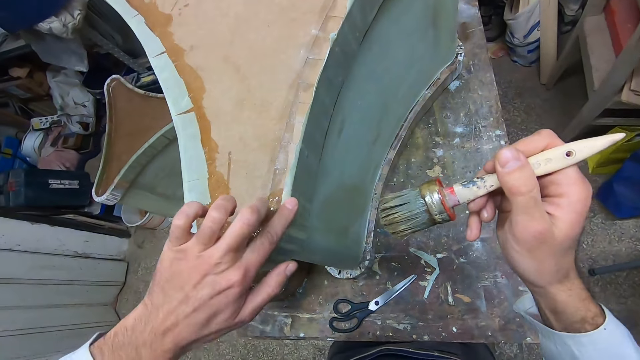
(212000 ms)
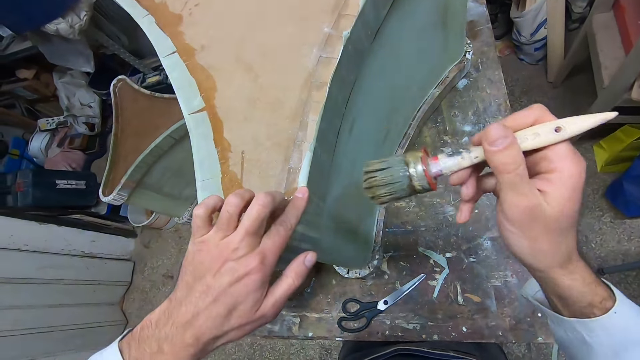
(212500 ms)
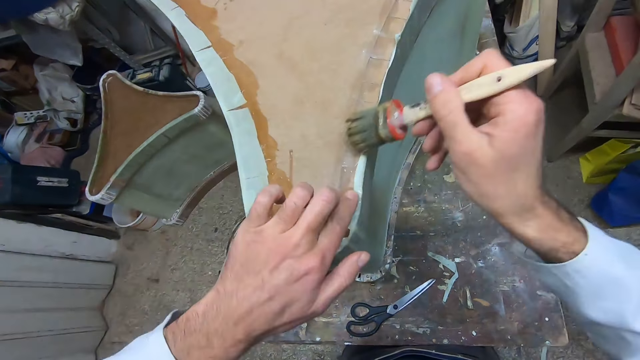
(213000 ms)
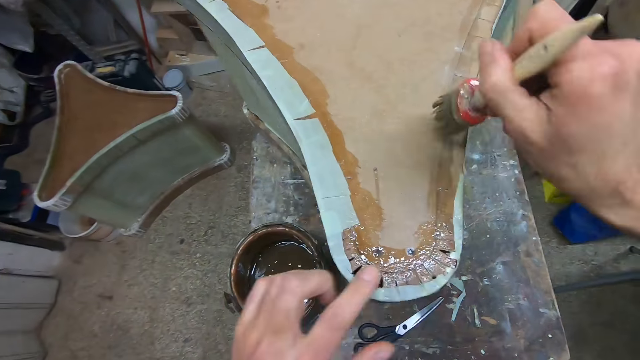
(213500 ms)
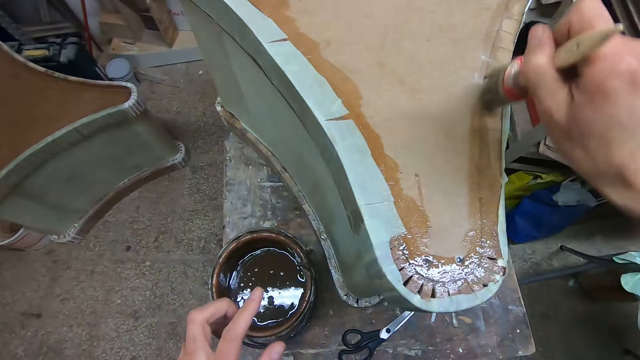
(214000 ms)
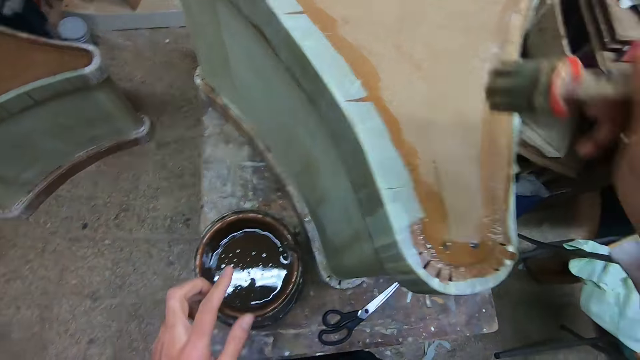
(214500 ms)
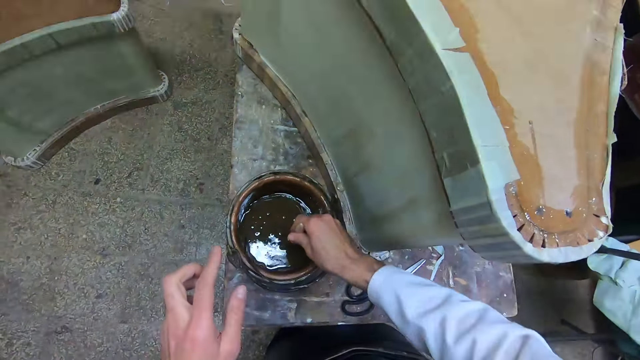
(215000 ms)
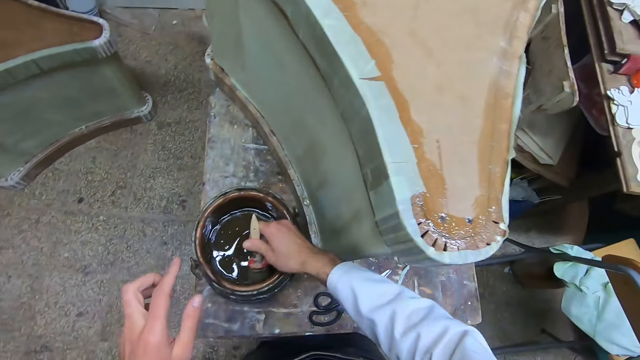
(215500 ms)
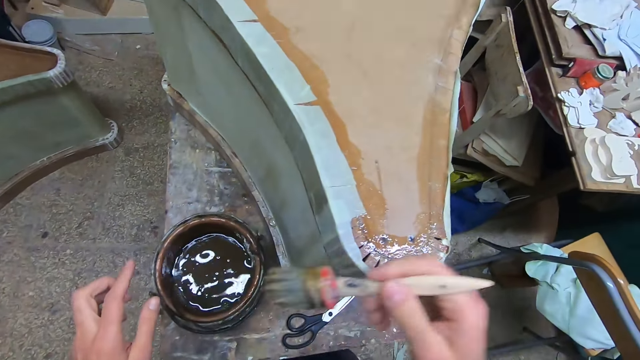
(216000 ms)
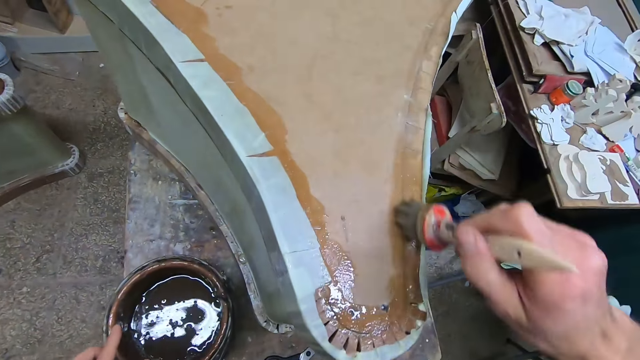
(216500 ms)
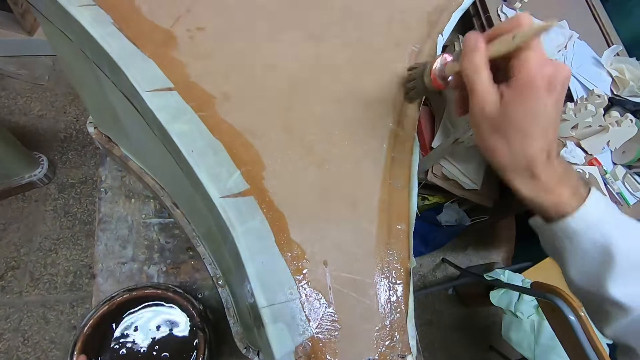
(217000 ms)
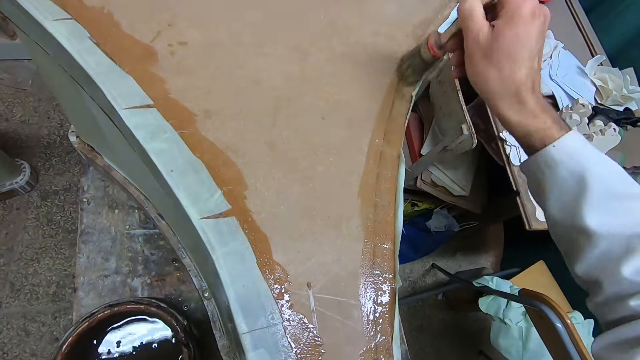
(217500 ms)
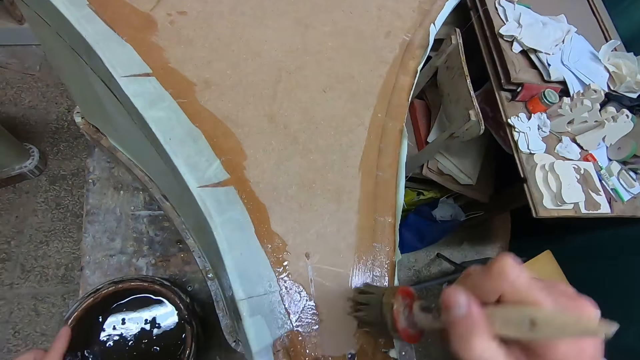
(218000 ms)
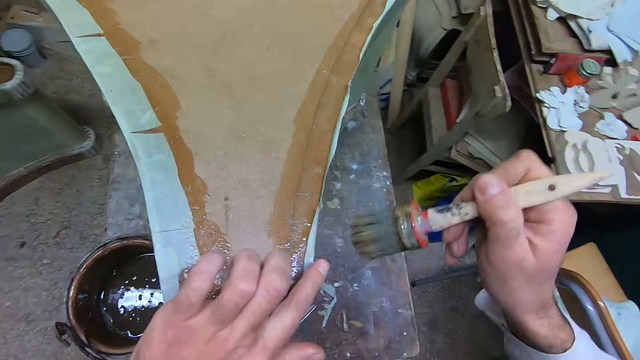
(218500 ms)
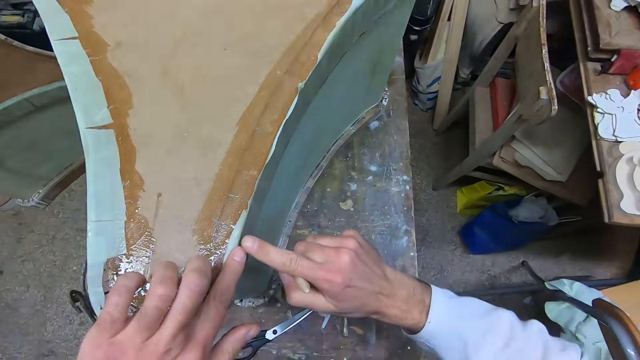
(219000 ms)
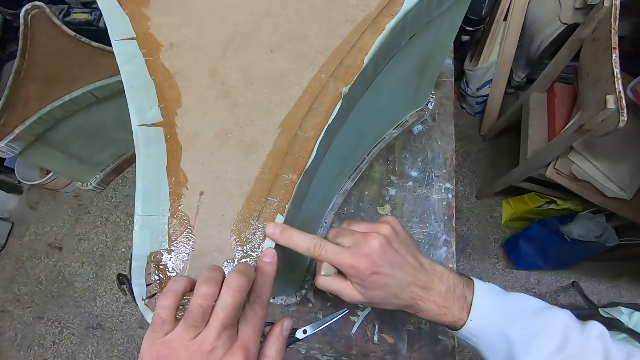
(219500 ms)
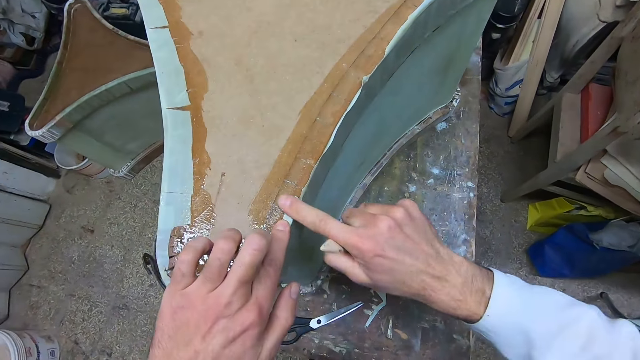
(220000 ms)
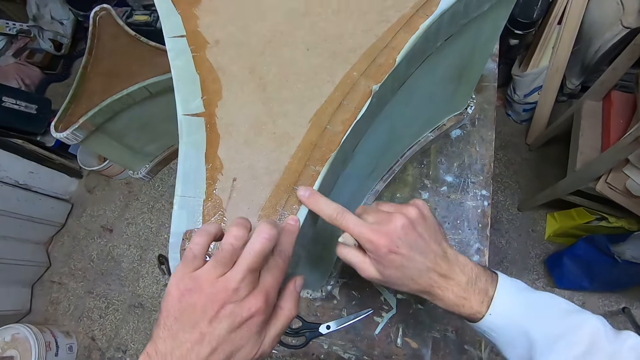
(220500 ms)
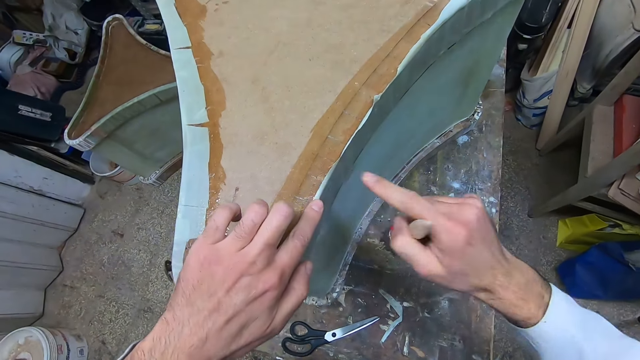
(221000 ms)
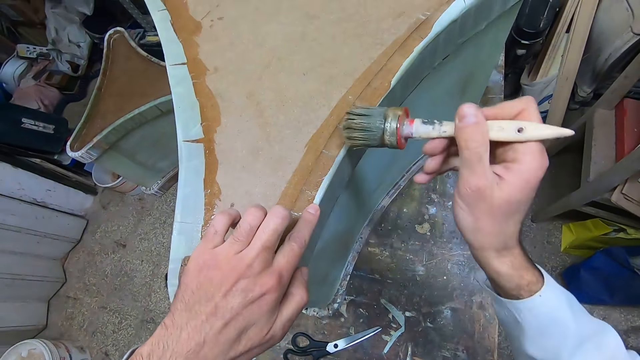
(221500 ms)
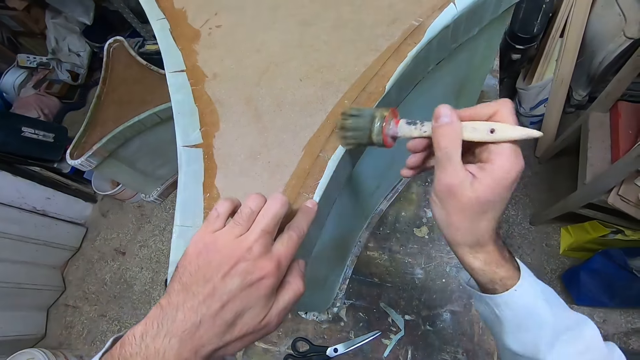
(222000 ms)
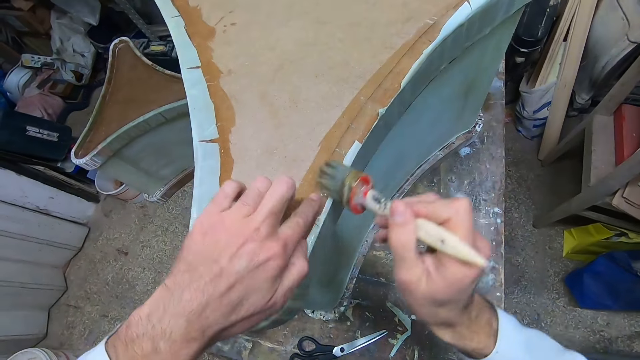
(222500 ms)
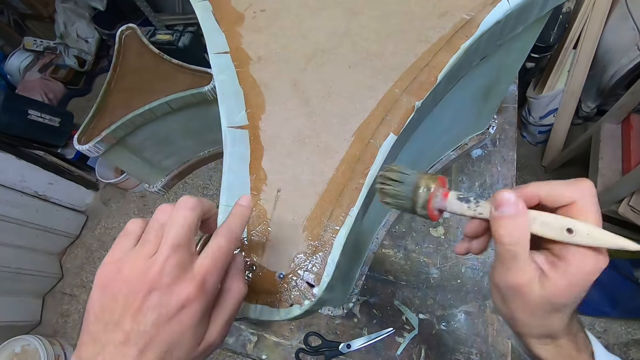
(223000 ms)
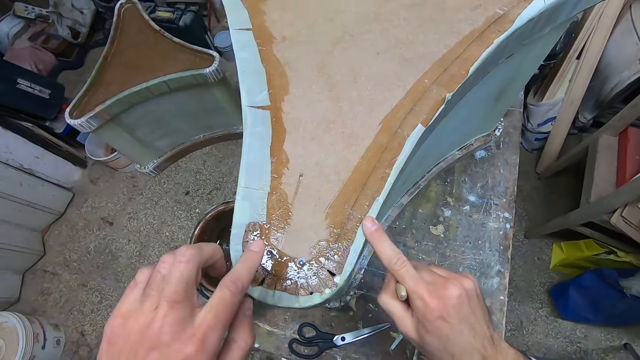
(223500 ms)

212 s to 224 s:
The camera wearer applies glue to a part of the woodwork or board with a brush. They dip the glue brush in the glue. They apply glue to a part of the woodwork with a brush. They touch the board. They glue a part of the paper to the woodwork. They press the cloth with a finger. They glue the board with a brush.

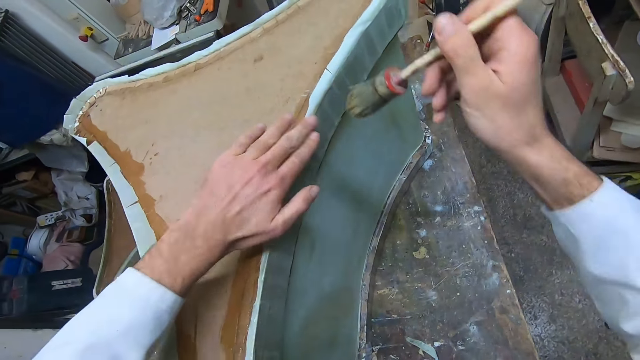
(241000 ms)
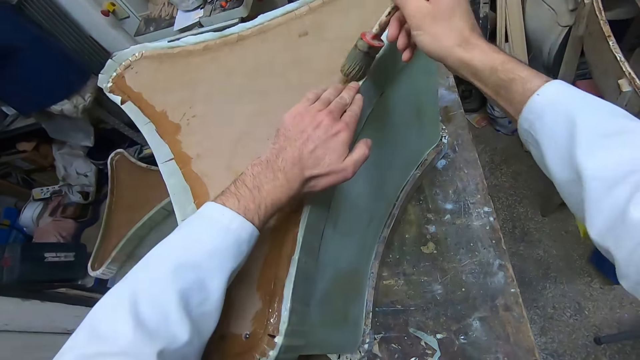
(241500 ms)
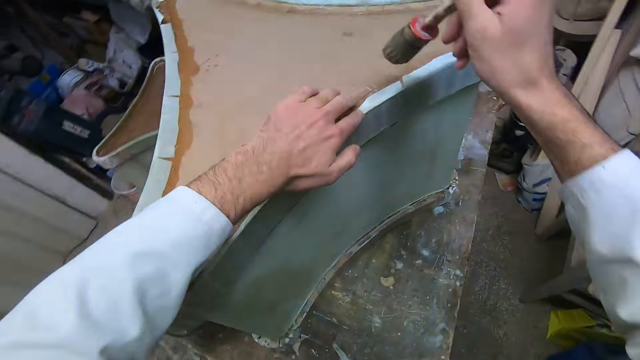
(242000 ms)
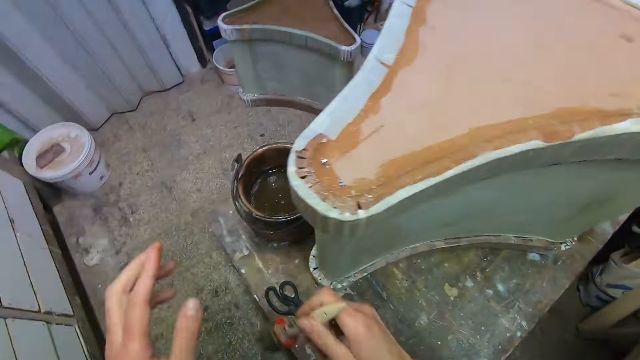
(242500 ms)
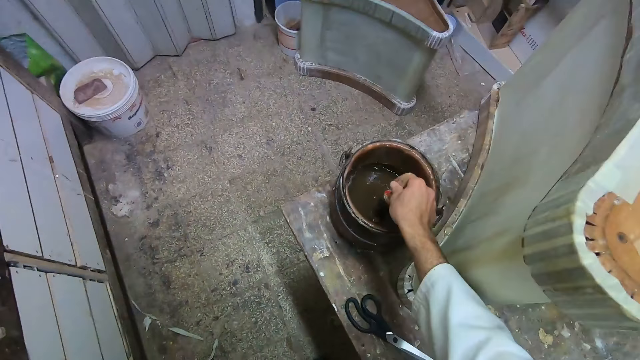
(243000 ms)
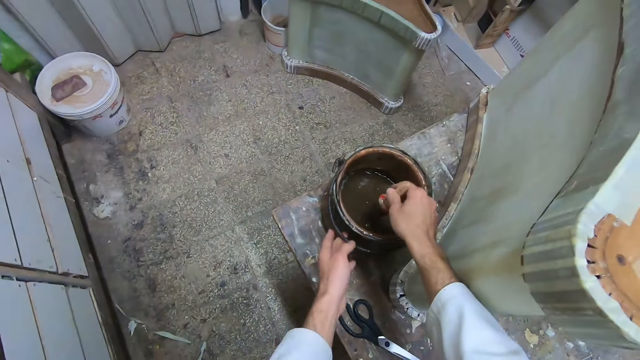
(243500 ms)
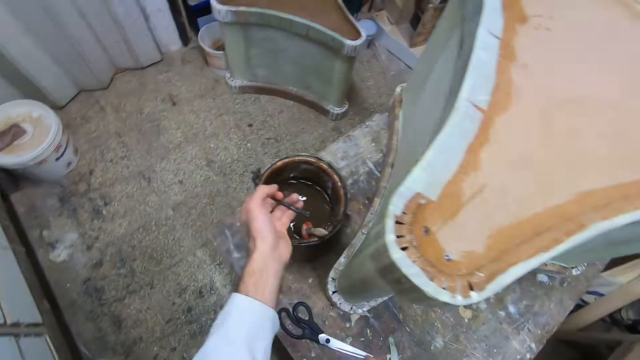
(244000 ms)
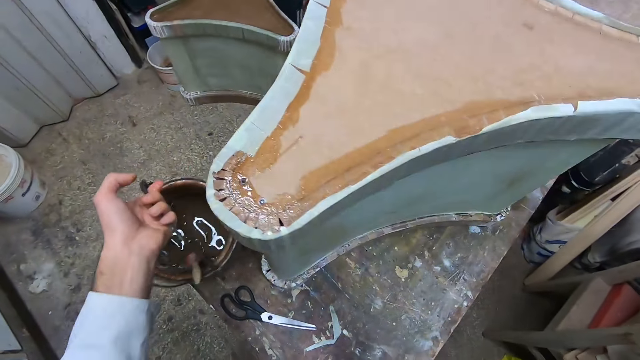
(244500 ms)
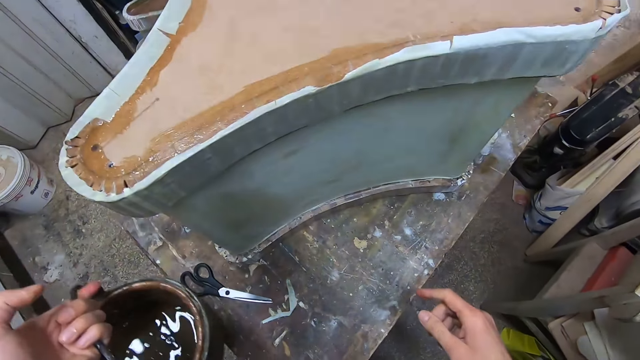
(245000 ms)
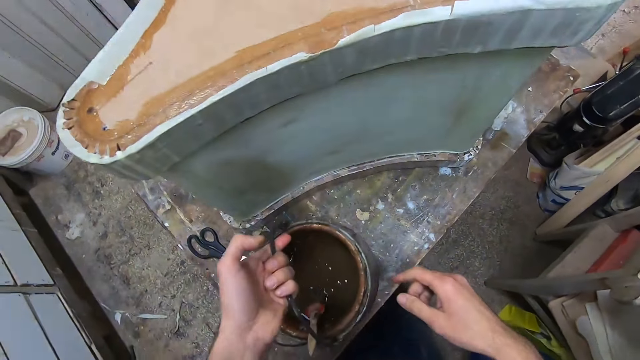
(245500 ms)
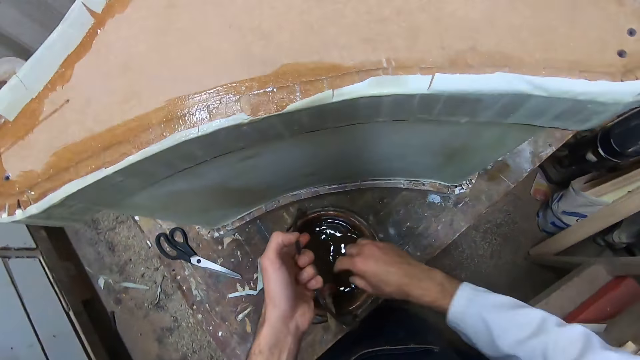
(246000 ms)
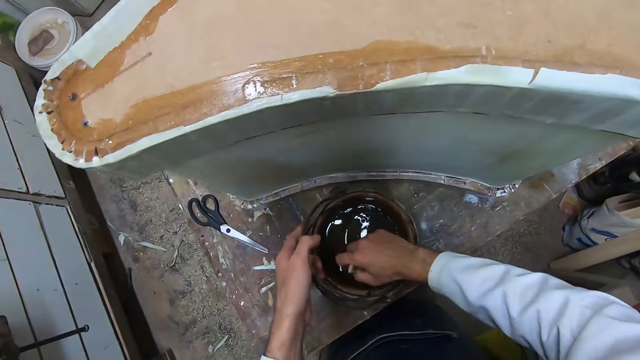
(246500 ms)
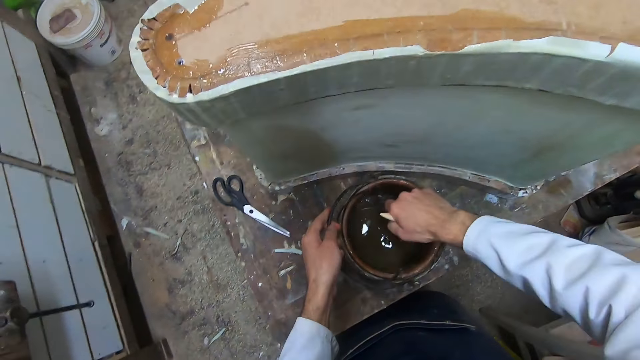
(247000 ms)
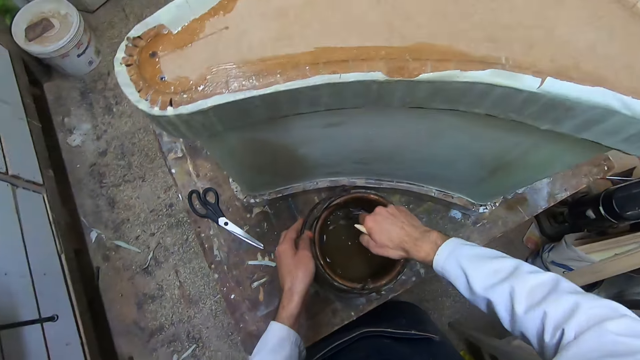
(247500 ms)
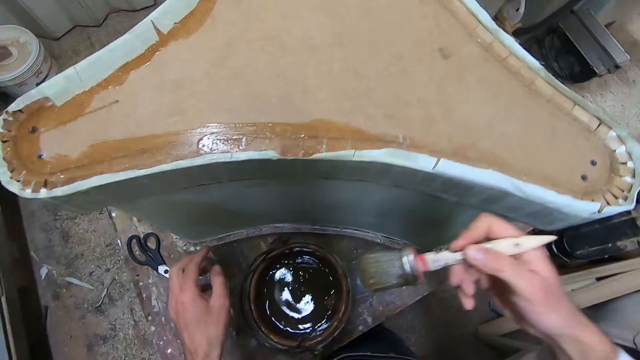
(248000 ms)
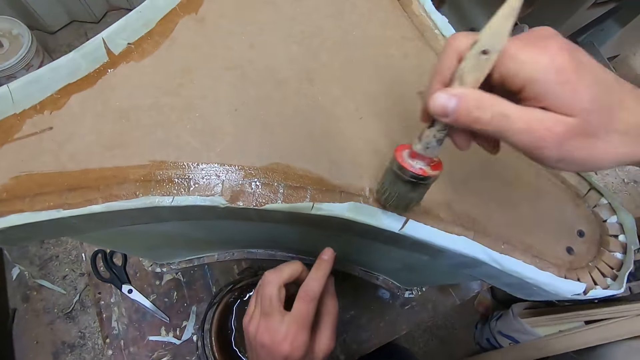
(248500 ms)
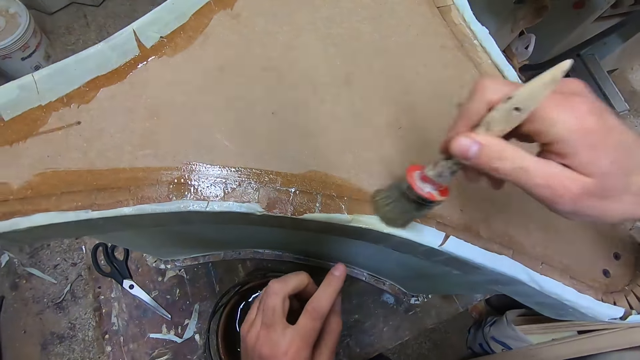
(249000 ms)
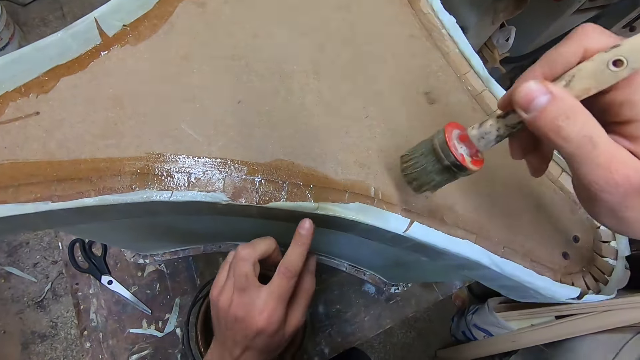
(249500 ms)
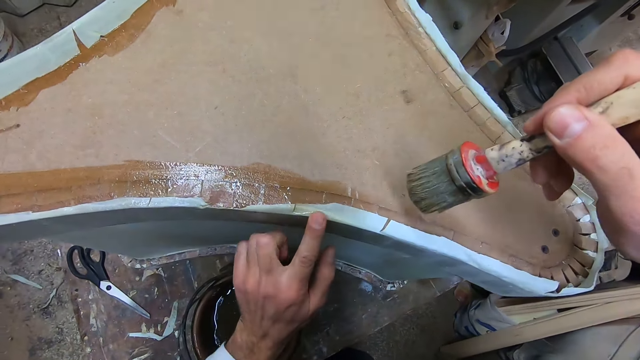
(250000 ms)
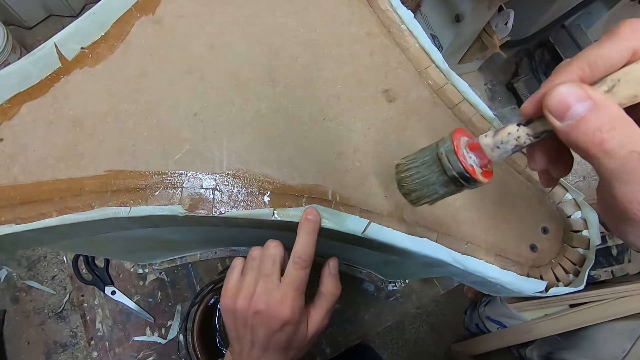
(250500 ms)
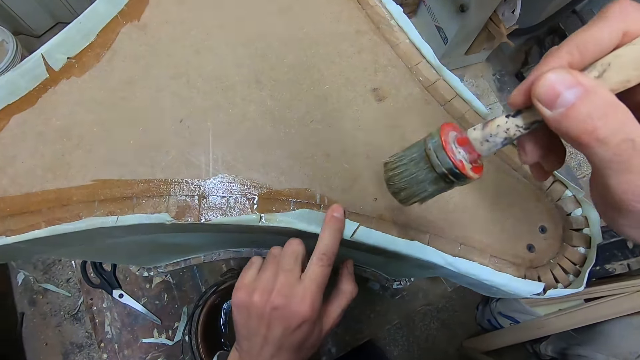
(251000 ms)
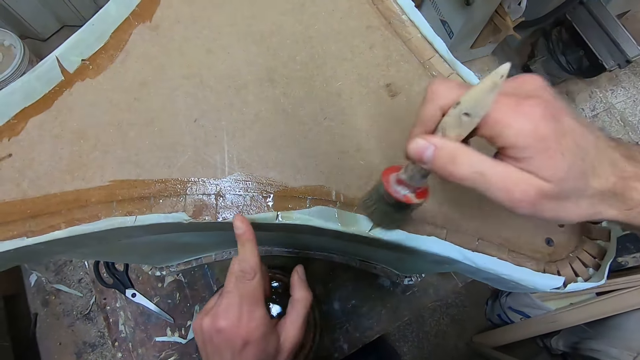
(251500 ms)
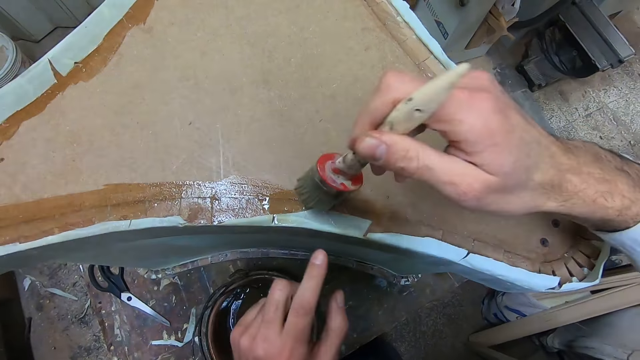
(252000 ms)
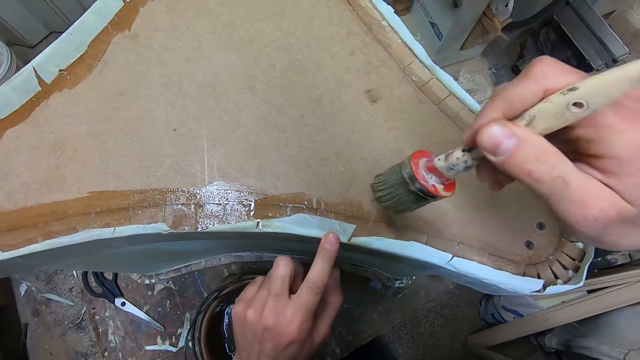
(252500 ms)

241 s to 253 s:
The camera wearer glues the board with a brush. They dip the glue brush in the glue and drop the glue brush. They pick up the glue can or container and walk around the workshop. They pick up the glue brush and put the container on the table. They dip the glue brush in the glue. They glue a part of the paper to the woodwork. They glue the board with a brush. They press the cloth with a finger. They glue the board with a brush.
